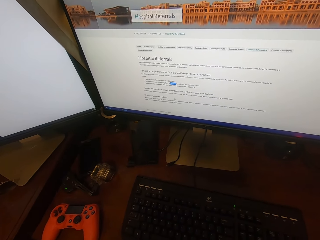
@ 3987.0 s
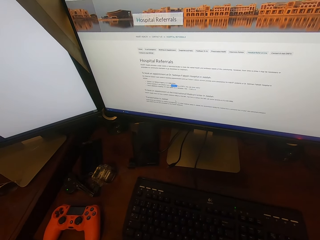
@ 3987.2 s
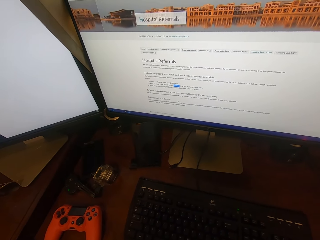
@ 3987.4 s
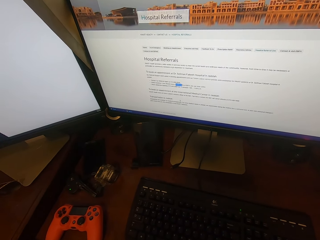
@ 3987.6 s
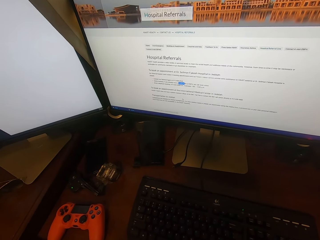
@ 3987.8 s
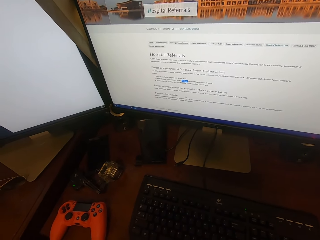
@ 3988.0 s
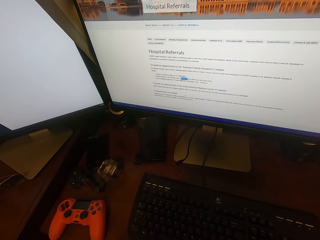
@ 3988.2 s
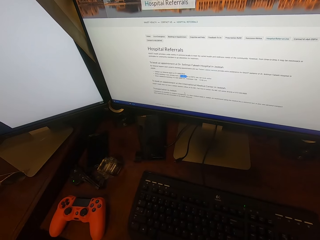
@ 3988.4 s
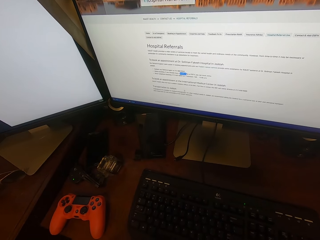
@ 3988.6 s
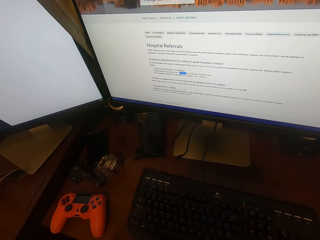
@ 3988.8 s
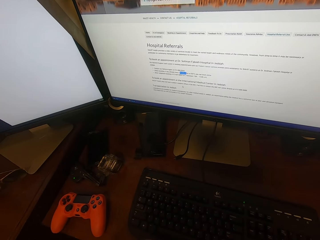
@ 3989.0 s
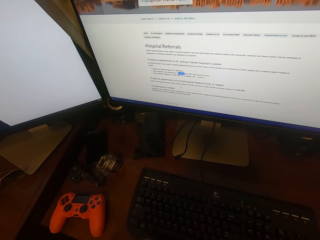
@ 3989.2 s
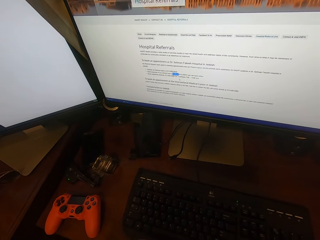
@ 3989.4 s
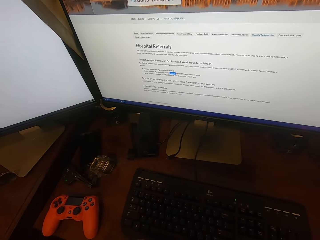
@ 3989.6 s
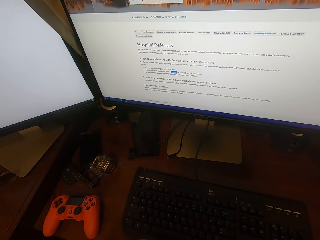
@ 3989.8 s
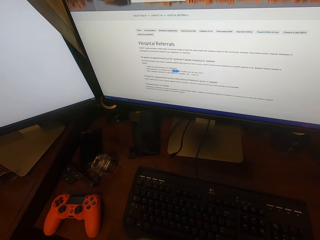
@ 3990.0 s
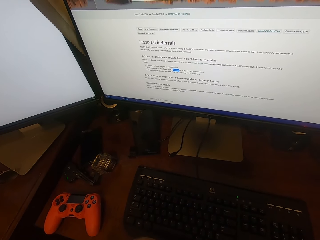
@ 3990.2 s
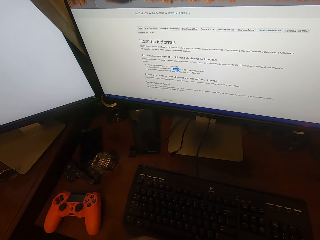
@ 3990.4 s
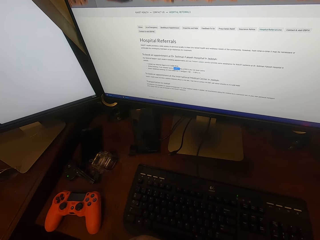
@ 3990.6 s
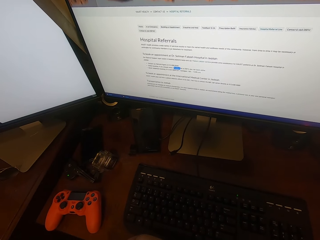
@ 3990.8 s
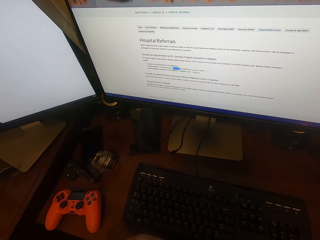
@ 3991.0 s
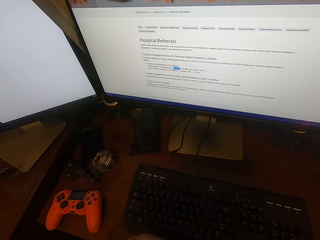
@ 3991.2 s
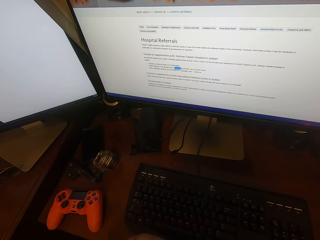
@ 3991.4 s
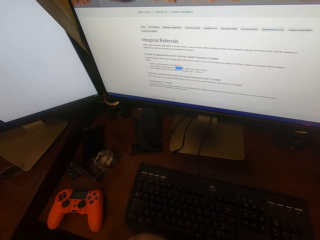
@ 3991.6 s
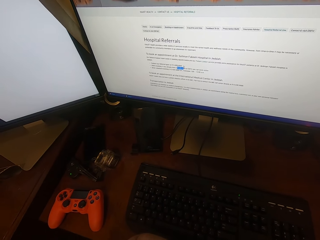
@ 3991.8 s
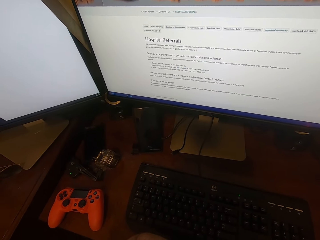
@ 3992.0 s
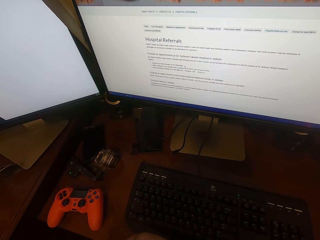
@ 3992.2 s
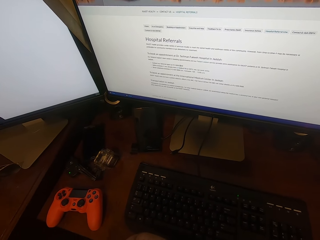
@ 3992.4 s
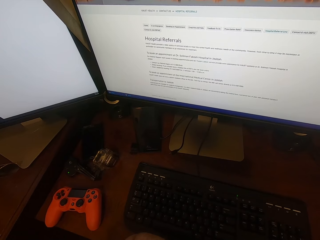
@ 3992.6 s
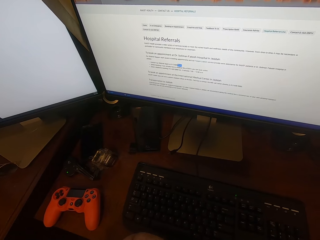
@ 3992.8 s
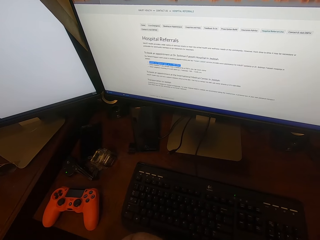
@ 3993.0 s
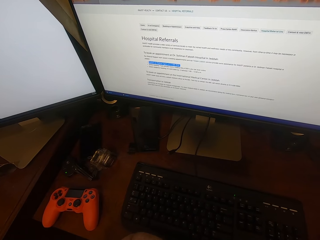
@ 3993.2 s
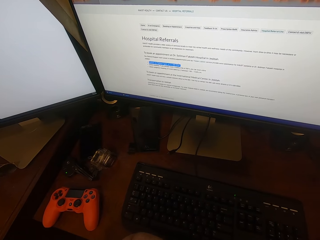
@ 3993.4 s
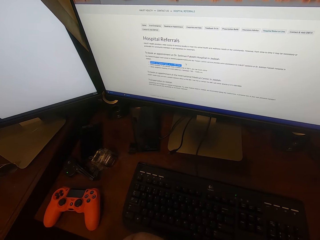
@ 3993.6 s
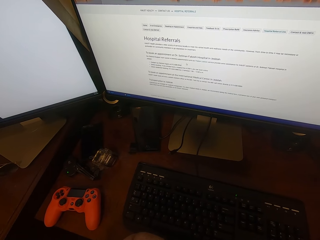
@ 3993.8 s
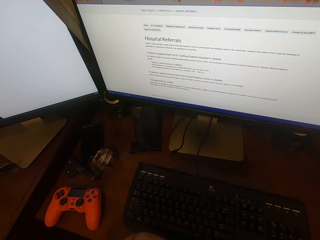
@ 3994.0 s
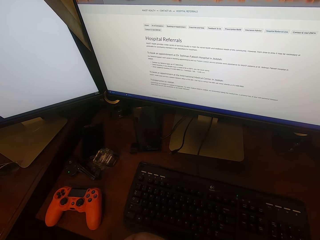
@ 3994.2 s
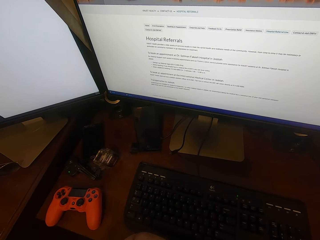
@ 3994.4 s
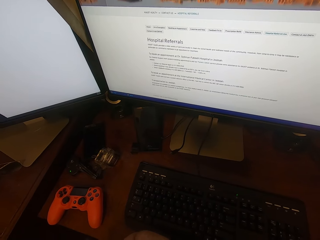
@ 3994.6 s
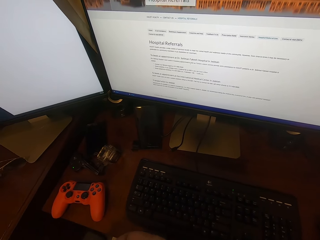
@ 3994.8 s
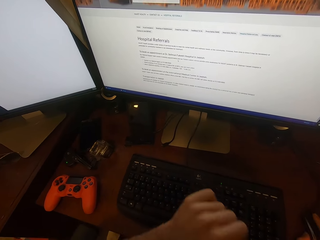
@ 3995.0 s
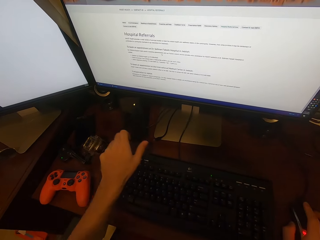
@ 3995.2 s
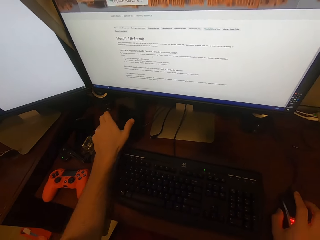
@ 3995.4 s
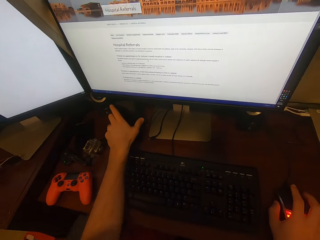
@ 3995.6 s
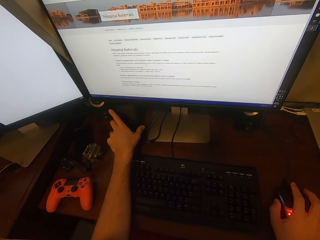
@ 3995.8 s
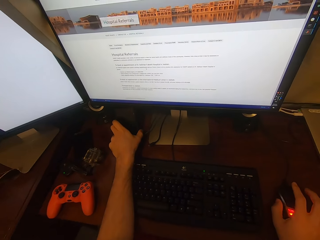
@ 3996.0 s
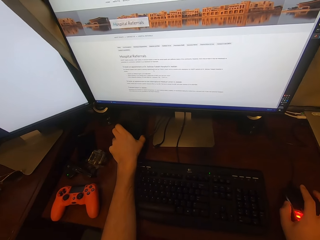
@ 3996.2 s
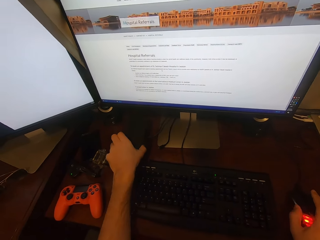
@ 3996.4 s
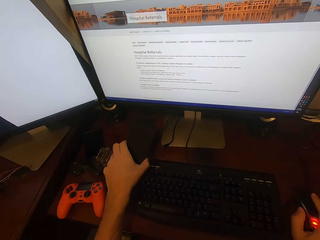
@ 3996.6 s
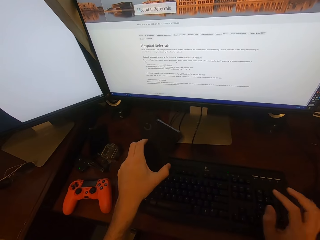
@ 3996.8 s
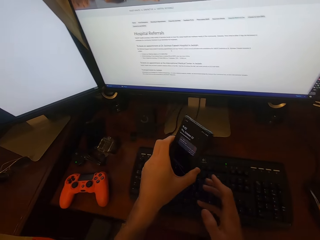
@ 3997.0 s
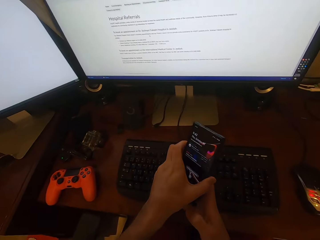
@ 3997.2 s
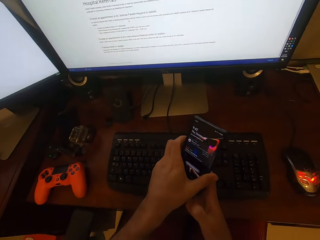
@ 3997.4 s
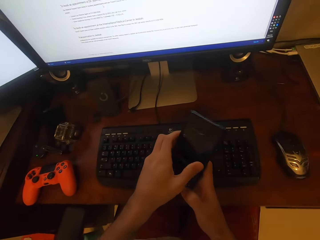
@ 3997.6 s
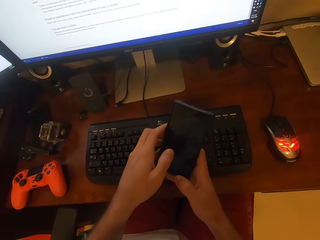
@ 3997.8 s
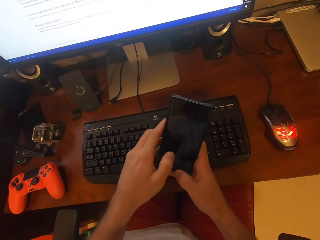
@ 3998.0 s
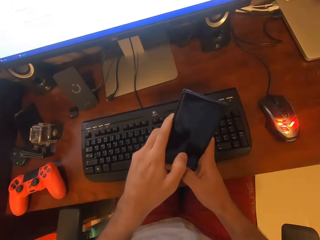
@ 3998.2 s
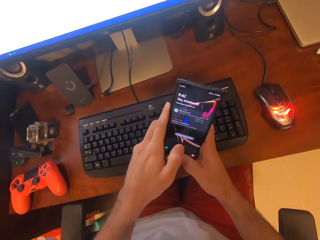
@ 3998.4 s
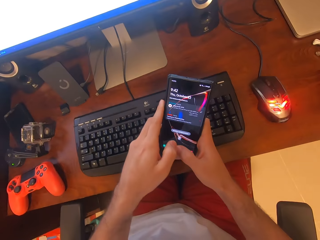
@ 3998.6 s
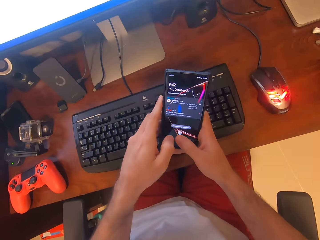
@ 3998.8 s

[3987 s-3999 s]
The camera wearer turns around. They move the mouse cursor on the screen. They hold a phone. They pick the phone from the table.

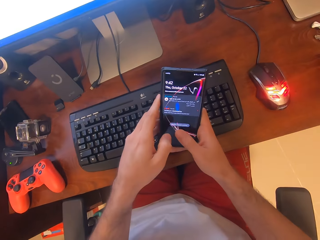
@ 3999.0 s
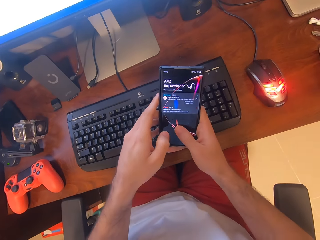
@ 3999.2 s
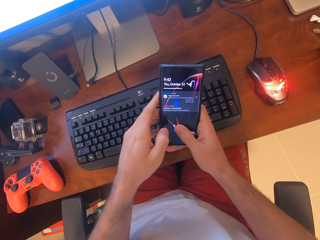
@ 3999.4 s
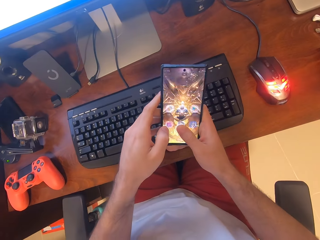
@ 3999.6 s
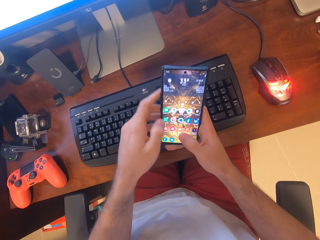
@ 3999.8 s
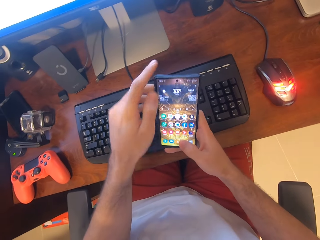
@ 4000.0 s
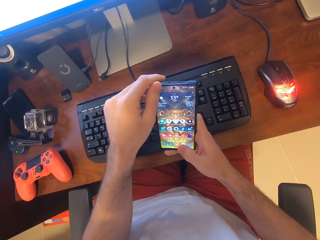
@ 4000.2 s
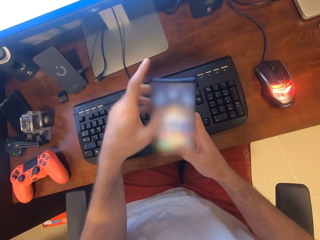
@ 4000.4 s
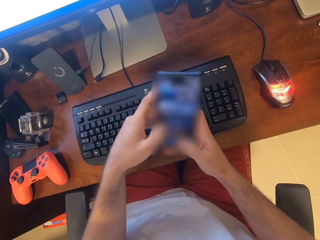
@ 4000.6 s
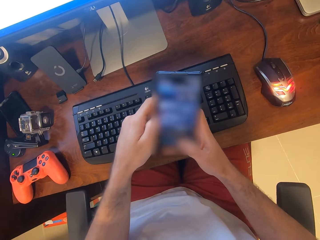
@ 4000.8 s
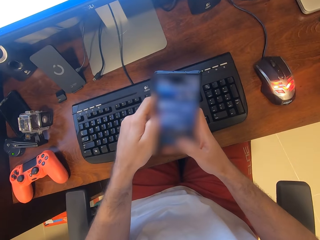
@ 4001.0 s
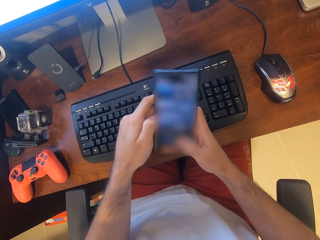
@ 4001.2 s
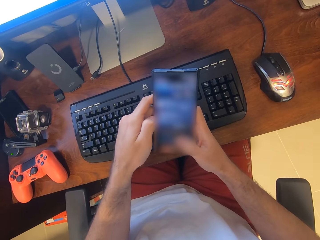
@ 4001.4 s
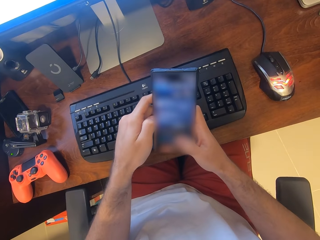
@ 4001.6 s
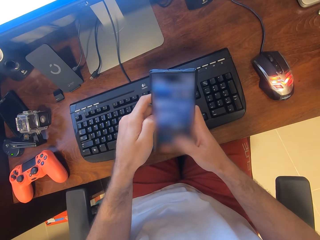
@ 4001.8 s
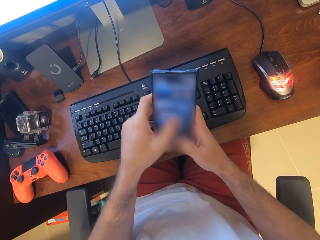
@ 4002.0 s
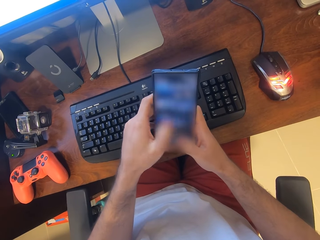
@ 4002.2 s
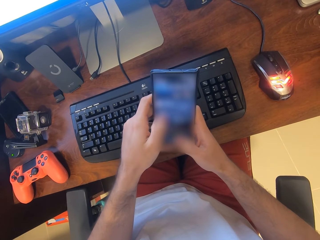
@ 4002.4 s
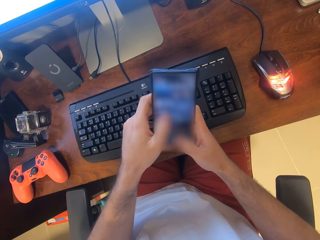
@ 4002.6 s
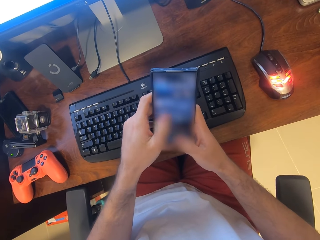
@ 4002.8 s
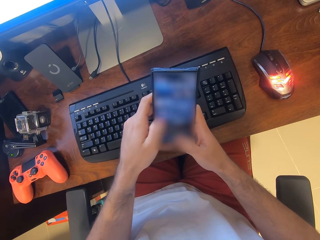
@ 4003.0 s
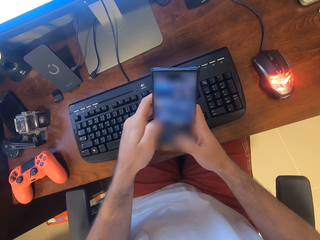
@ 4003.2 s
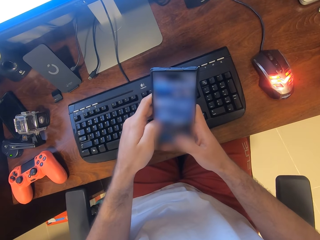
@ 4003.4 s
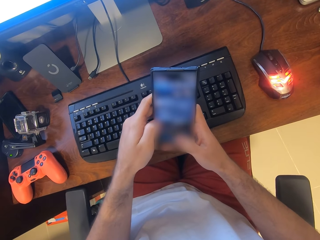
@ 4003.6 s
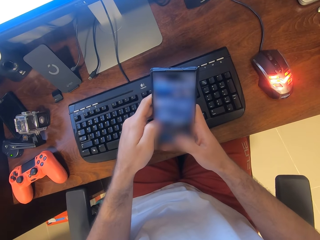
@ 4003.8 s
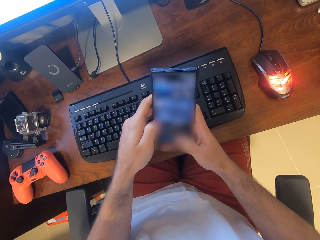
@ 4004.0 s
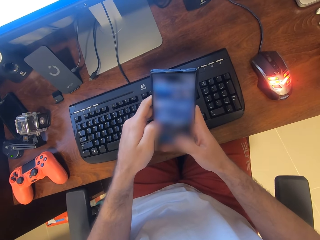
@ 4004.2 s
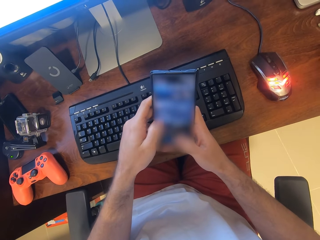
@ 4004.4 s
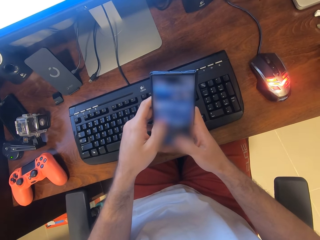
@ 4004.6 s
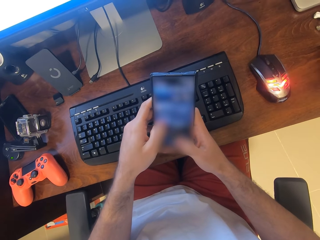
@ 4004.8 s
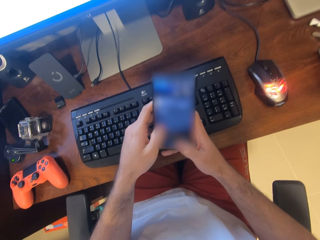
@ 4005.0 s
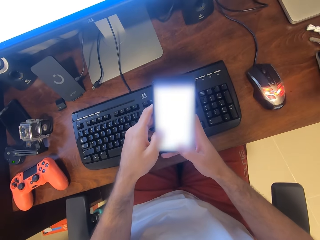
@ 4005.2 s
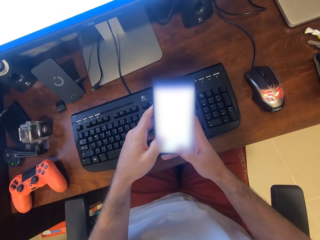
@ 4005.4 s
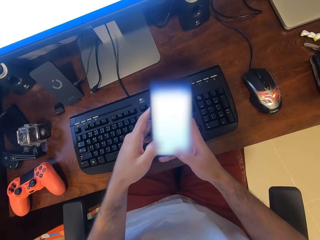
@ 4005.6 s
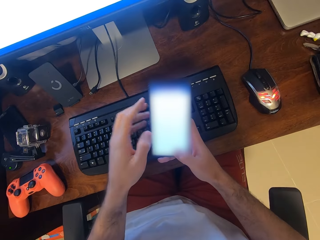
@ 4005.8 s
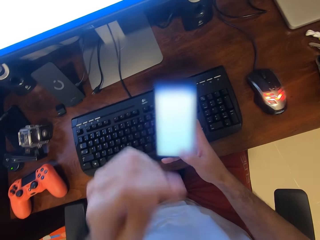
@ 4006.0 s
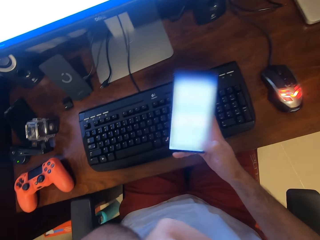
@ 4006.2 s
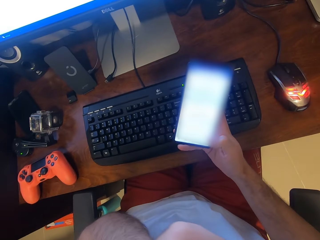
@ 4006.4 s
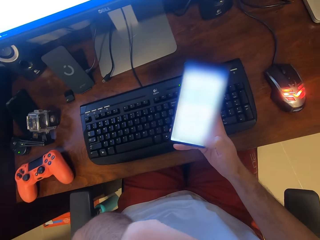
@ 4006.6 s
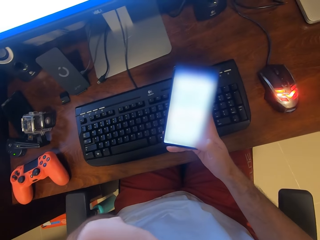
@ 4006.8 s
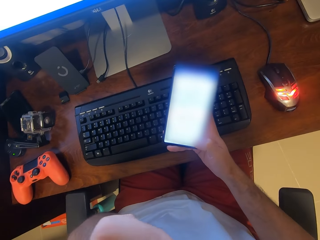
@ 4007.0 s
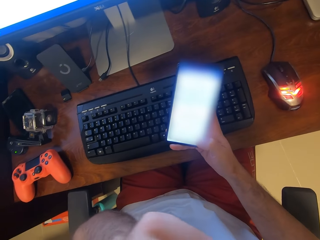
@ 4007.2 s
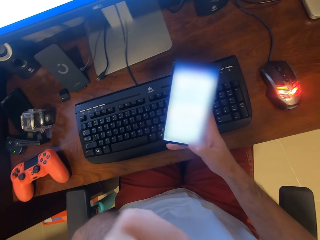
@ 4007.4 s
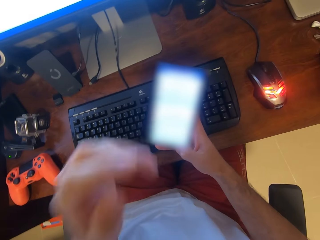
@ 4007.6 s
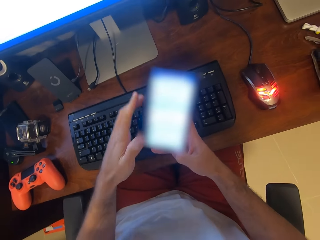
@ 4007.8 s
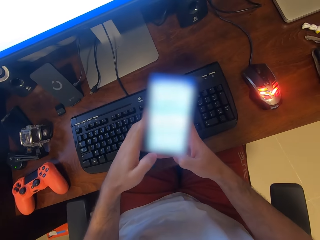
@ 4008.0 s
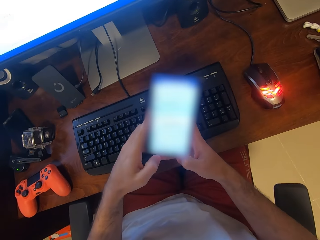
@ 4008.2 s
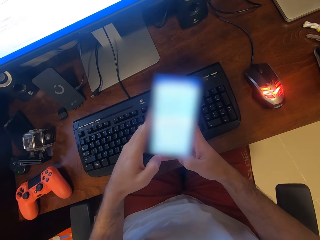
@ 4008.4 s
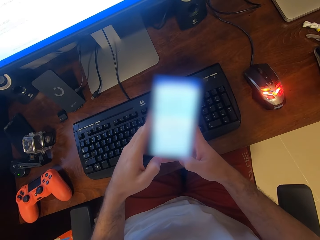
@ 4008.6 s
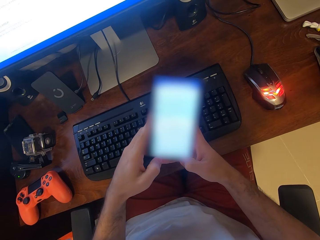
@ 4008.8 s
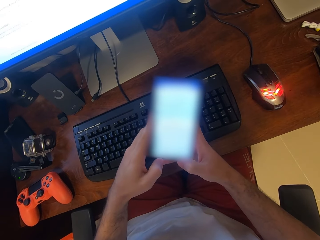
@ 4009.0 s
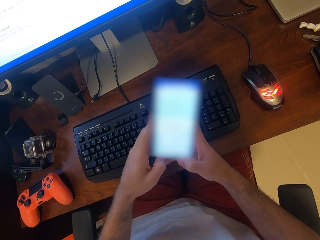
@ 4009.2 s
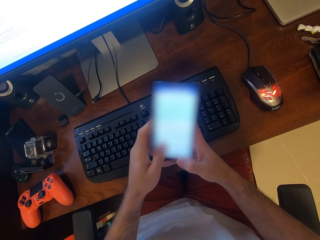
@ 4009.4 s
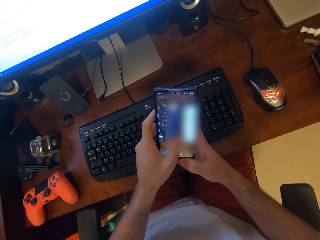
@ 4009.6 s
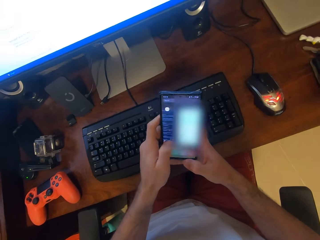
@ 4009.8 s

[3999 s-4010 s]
The camera wearer turns on the phone. They hold the phone with both hands. They scroll the phone. They fix the camera. They touch the face. They hold the phone with both hands.
